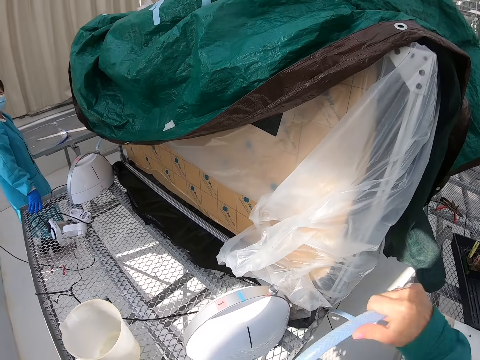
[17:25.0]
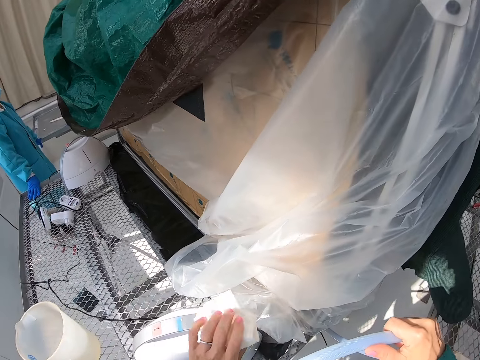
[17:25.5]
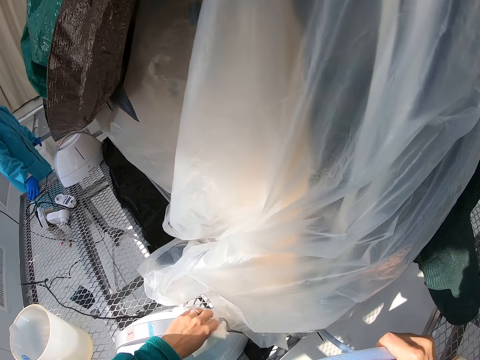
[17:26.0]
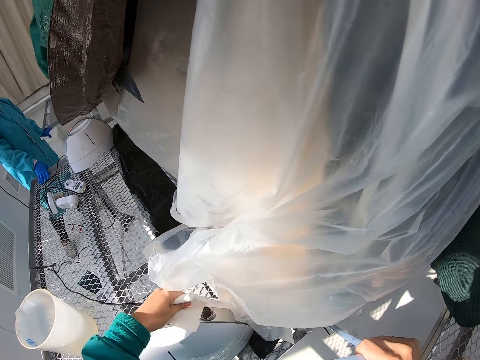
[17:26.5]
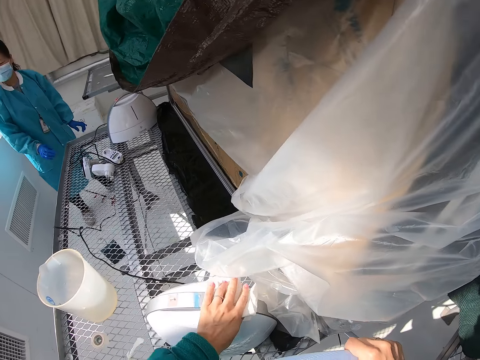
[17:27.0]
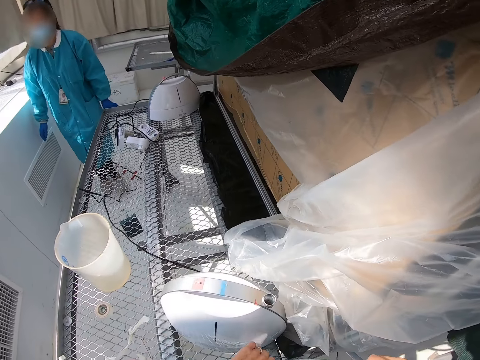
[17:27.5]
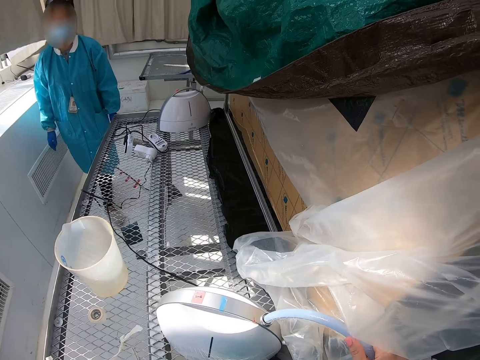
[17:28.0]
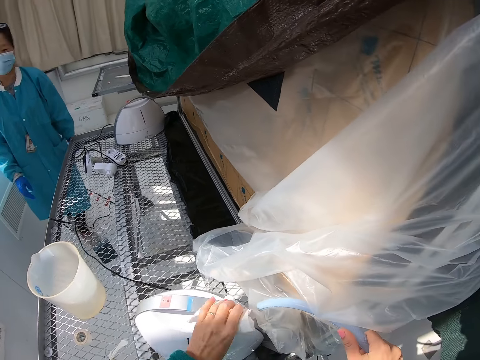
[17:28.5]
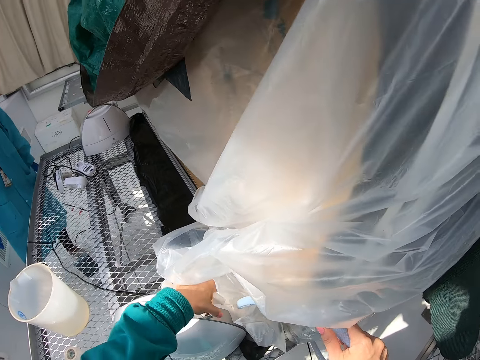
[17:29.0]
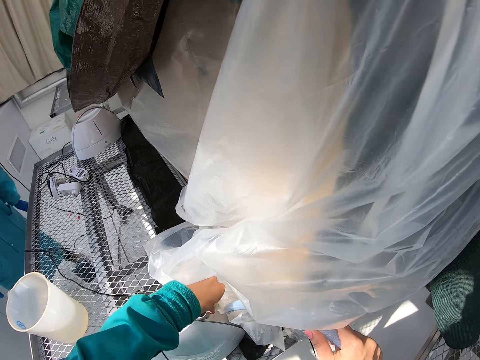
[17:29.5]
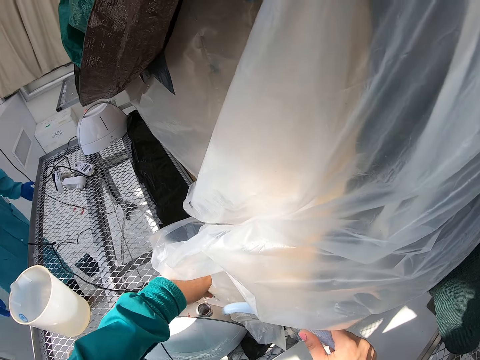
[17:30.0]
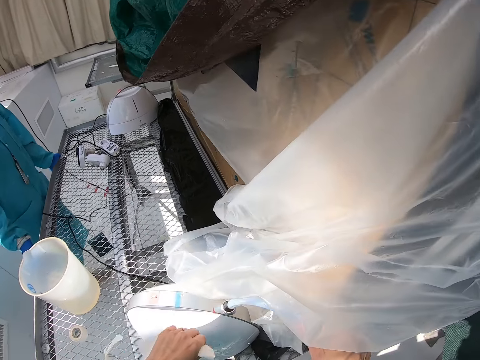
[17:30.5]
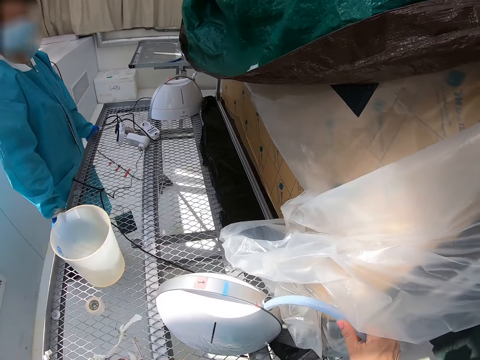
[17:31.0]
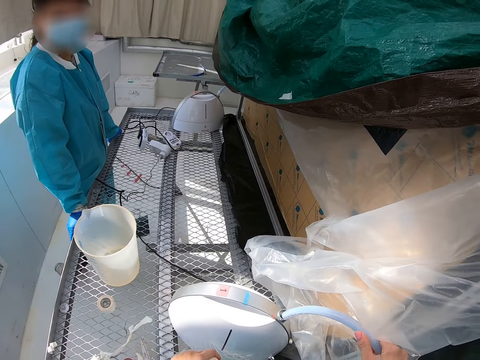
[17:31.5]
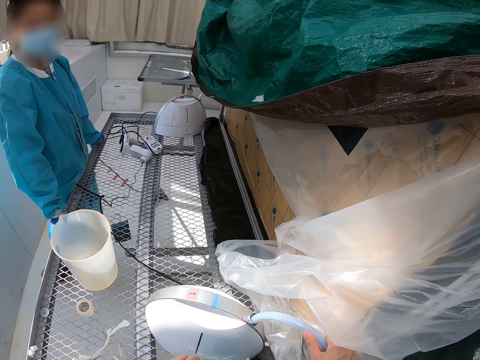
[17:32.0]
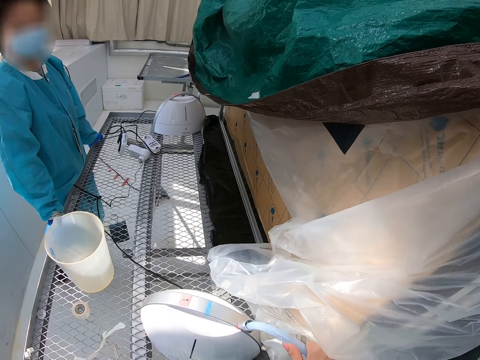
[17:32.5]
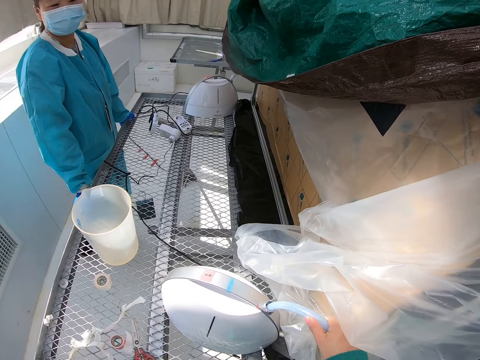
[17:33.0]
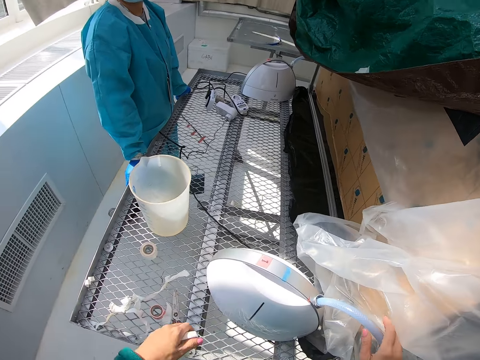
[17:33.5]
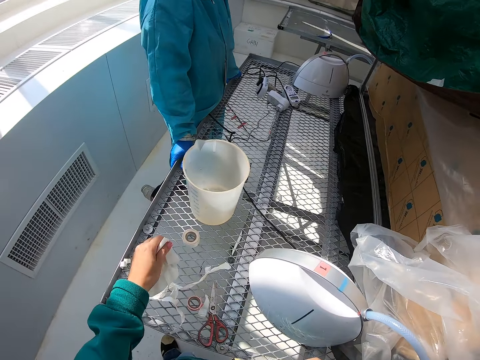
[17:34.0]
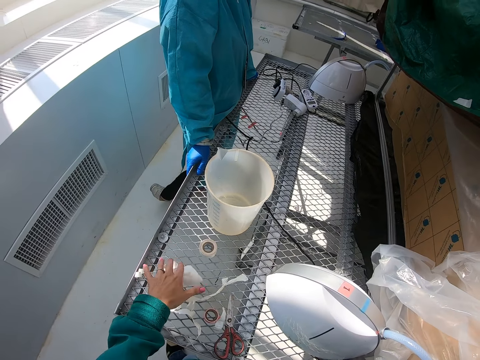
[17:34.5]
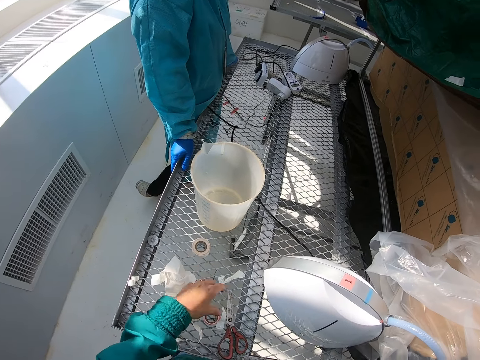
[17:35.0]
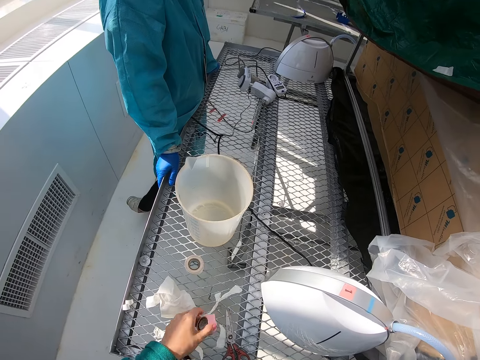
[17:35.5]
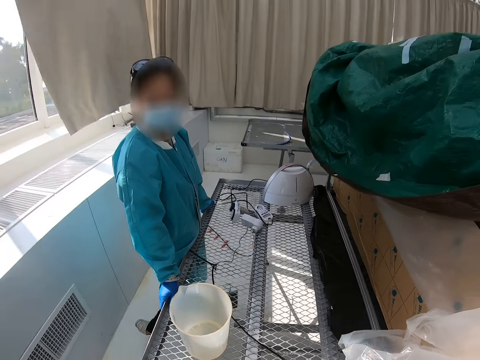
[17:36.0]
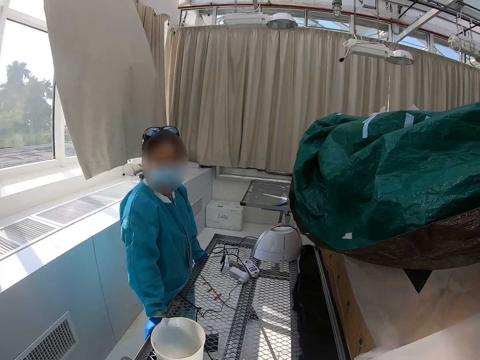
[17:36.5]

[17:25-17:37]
The camera wearer puts a pipe in something. They pick up a tape.

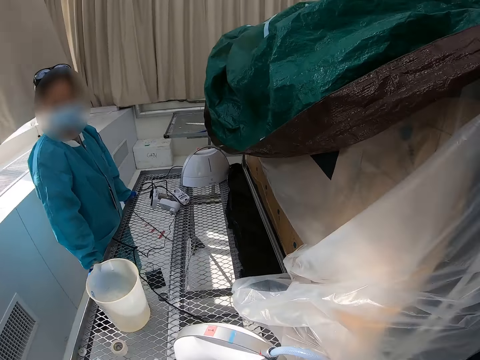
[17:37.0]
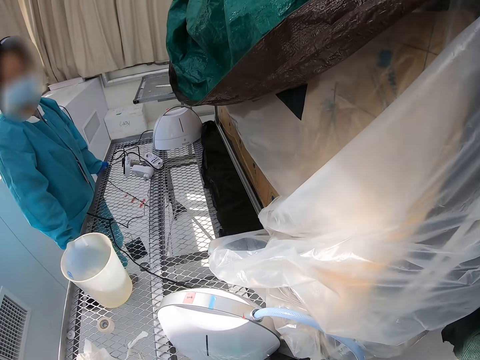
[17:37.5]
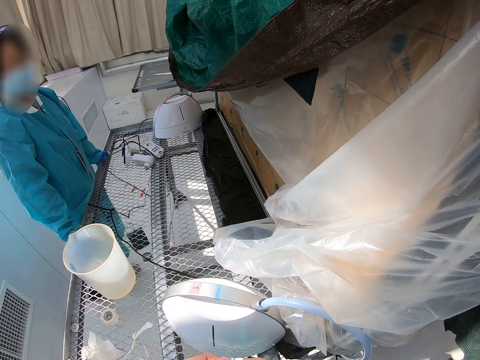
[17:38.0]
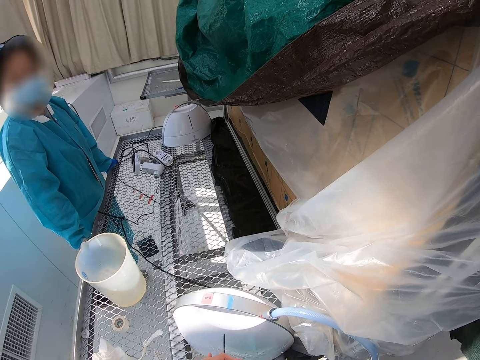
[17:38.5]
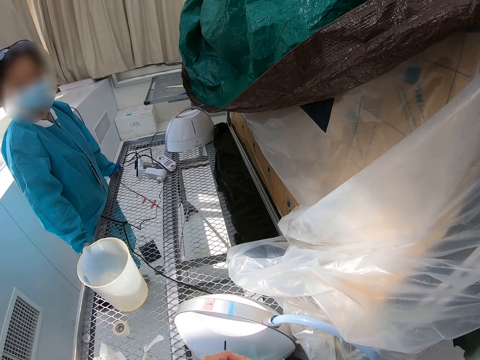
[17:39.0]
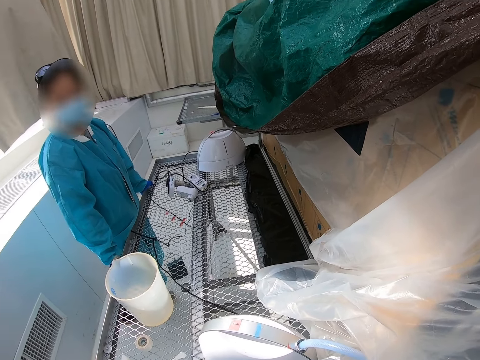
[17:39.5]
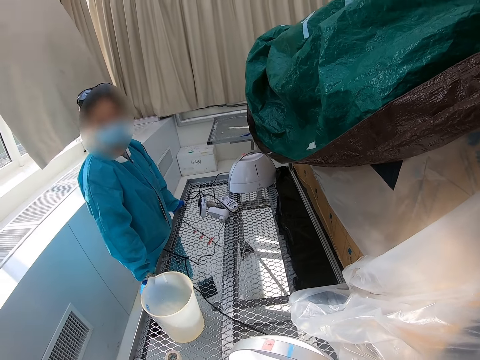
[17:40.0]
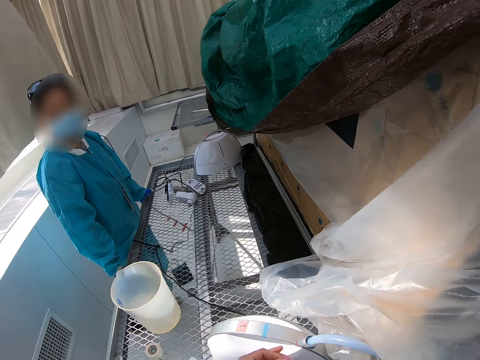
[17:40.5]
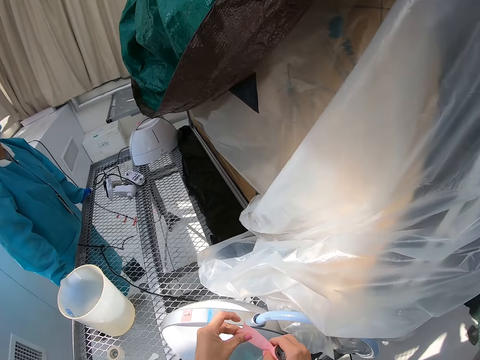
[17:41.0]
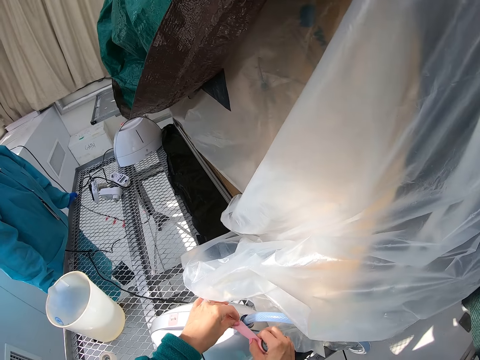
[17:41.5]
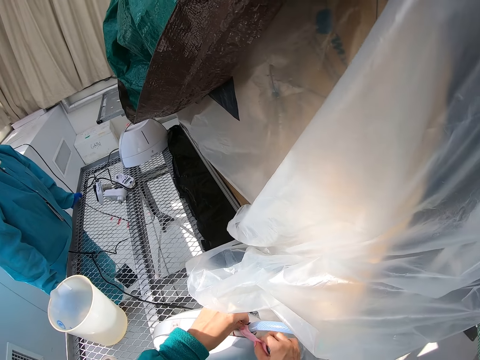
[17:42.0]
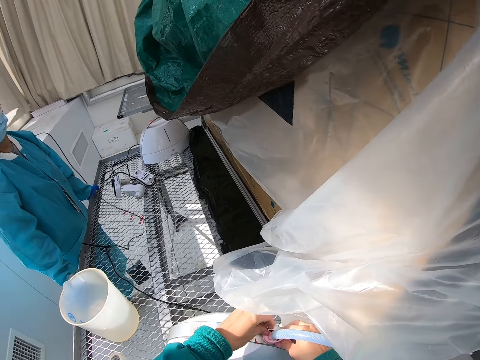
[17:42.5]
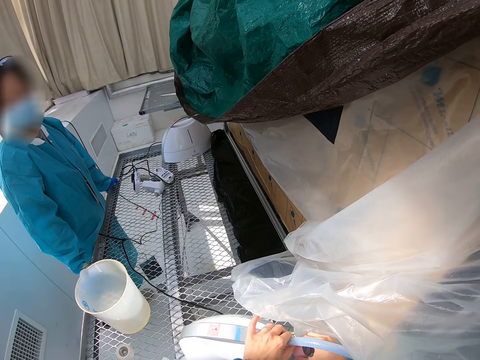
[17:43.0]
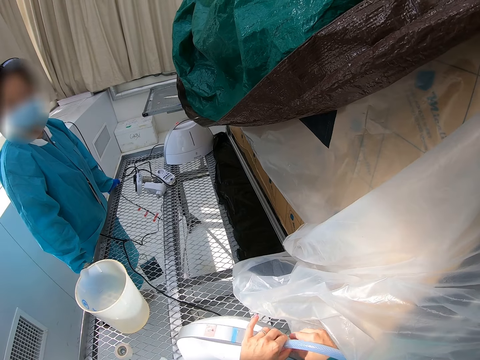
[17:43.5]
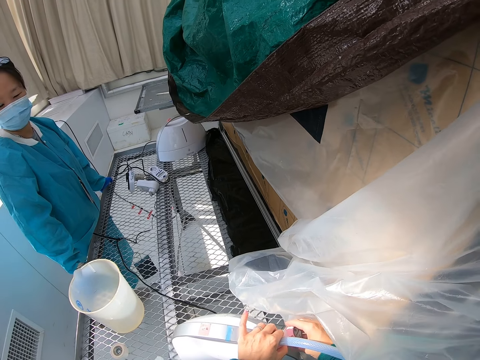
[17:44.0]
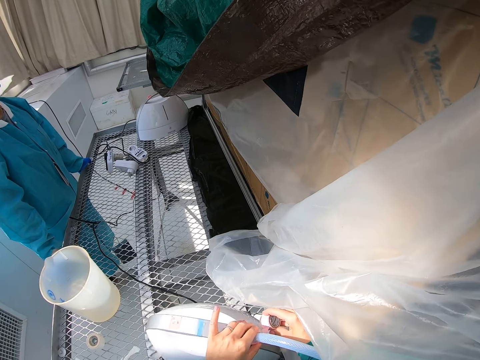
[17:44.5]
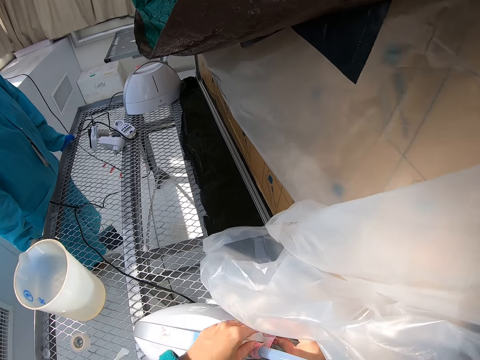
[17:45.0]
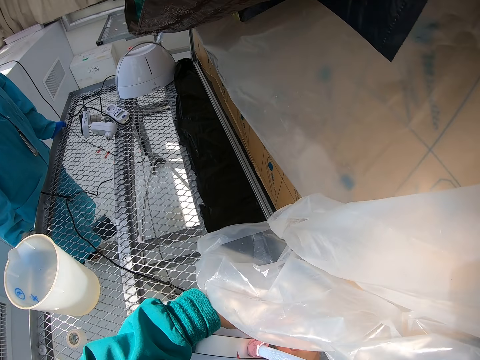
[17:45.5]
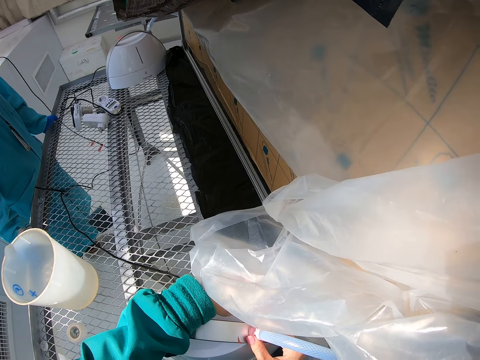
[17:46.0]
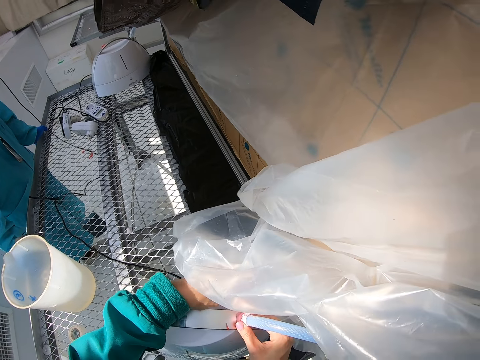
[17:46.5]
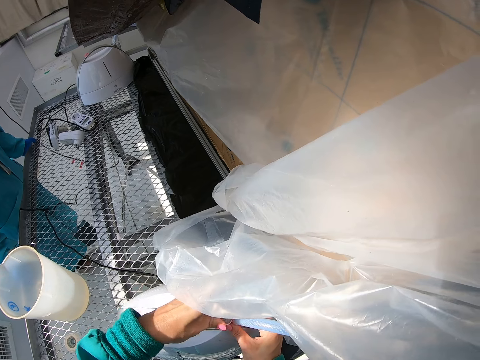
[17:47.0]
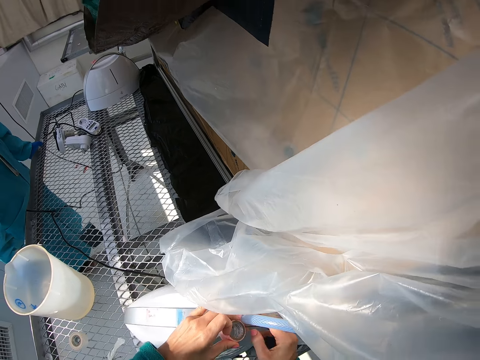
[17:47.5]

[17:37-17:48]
The camera wearer looks around. They wrap the pipe with the tape.

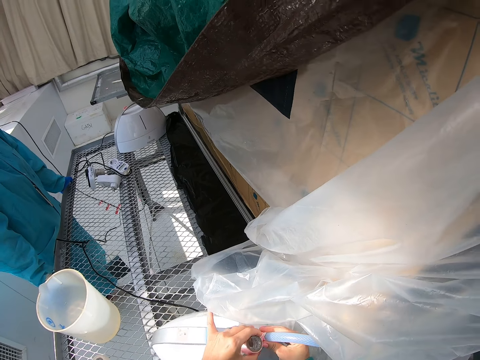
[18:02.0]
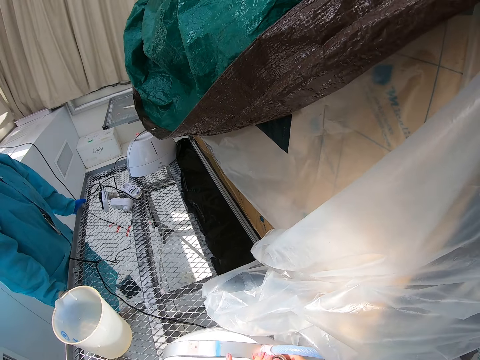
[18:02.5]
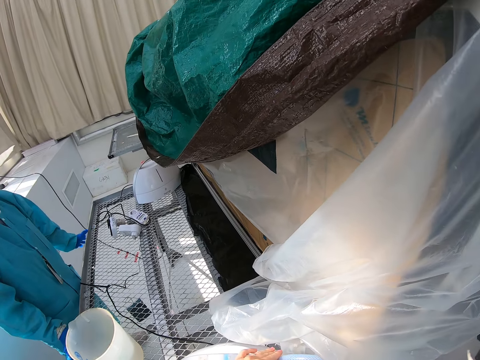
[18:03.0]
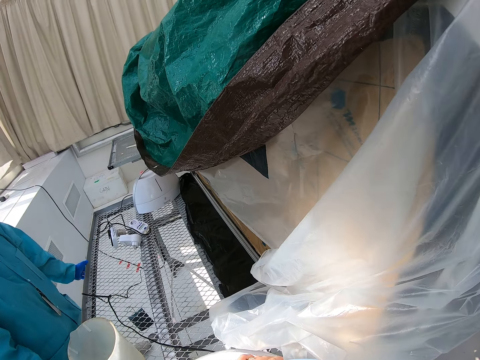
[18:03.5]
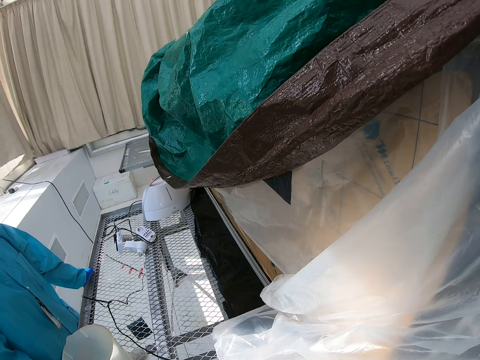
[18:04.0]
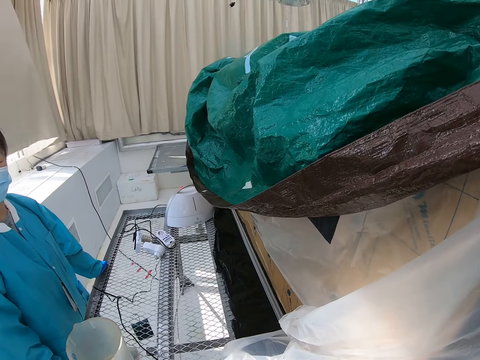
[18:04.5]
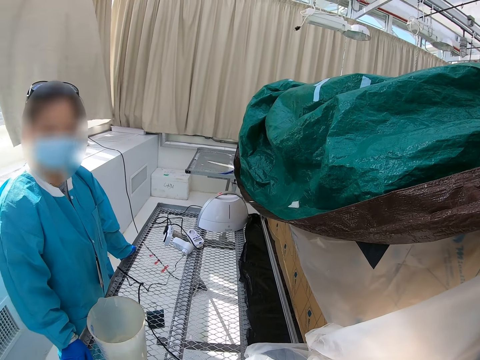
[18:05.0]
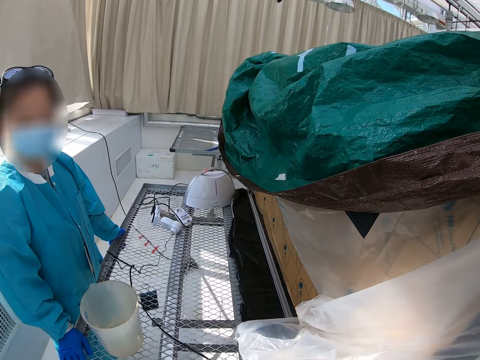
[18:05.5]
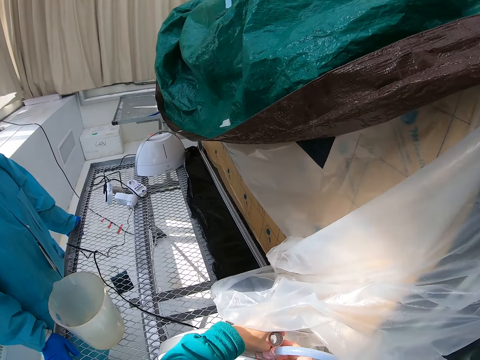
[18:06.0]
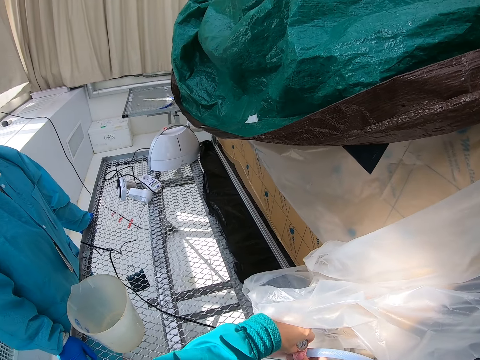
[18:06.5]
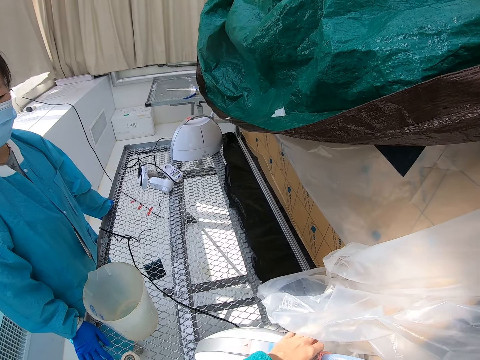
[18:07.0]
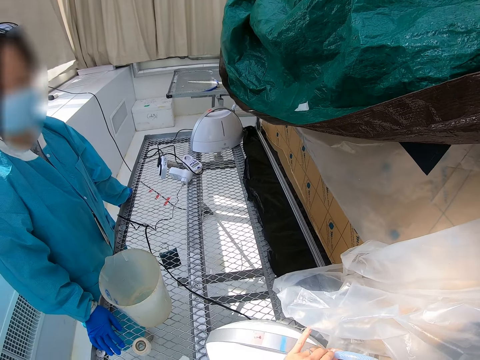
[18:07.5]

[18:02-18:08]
The camera wearer looks around.
